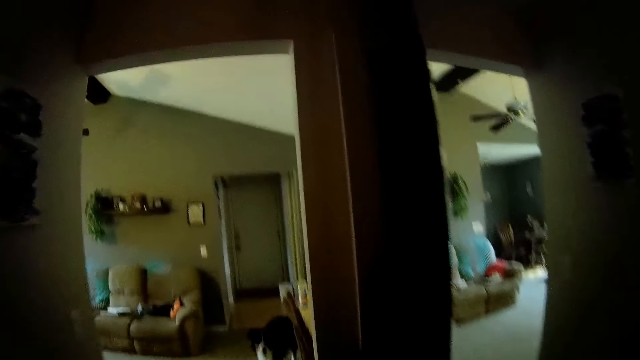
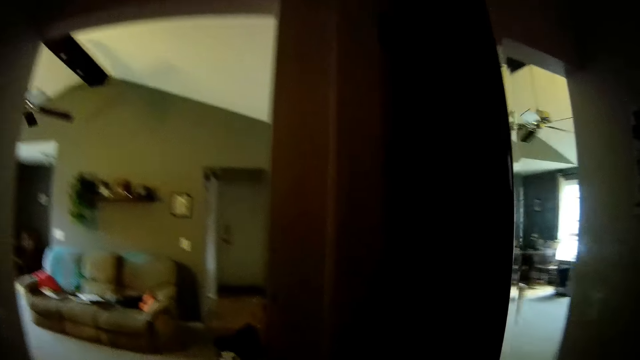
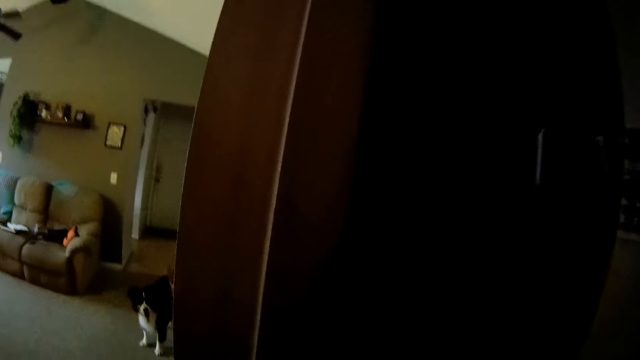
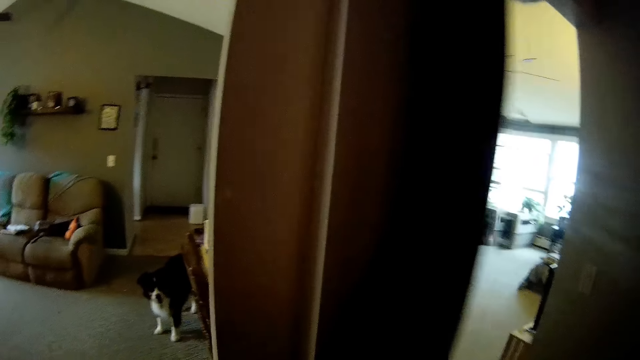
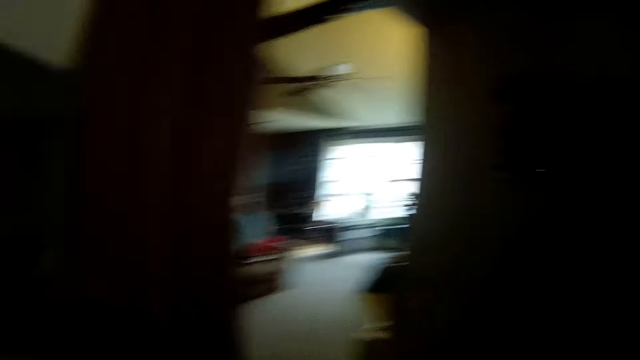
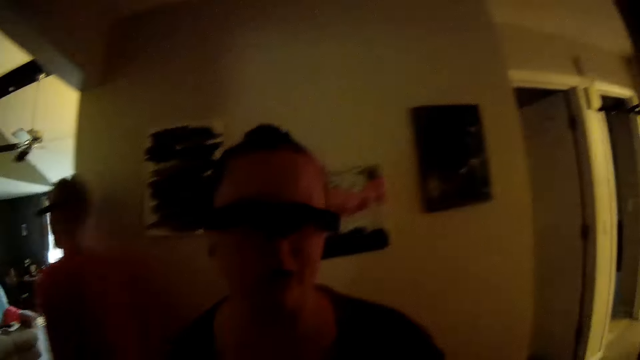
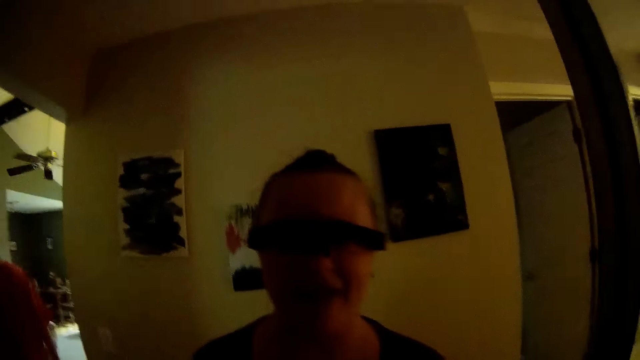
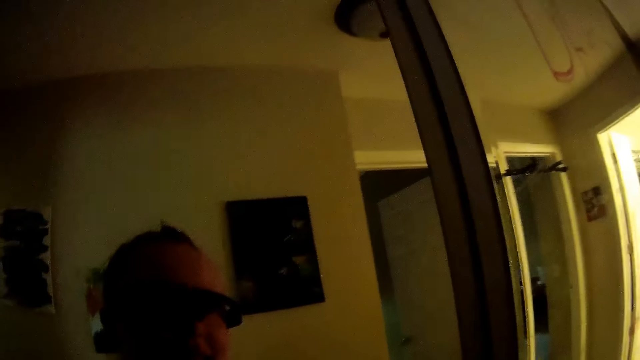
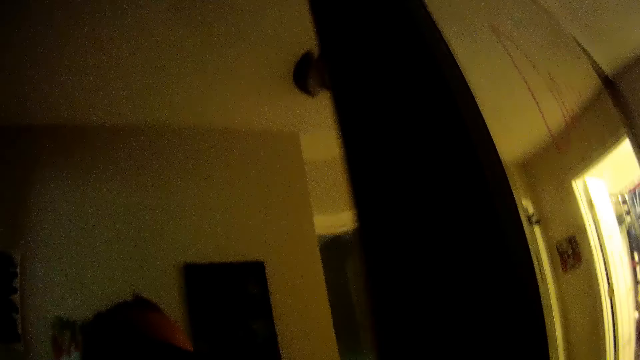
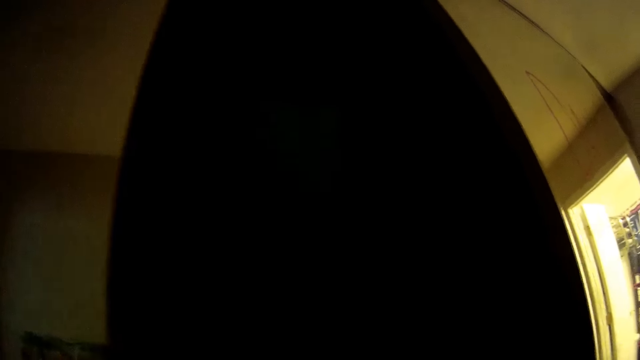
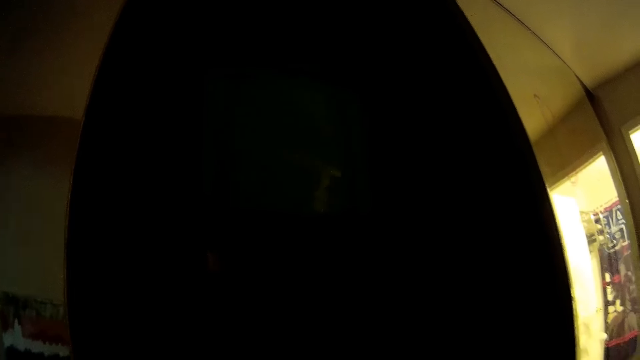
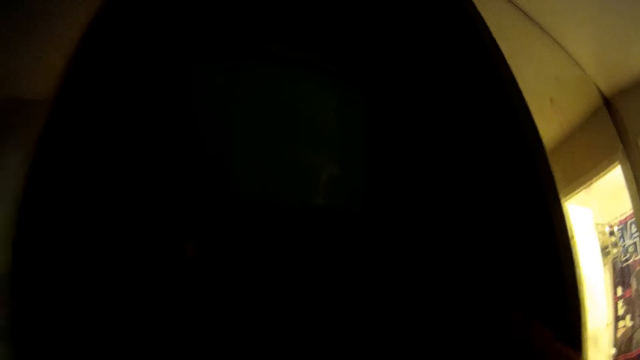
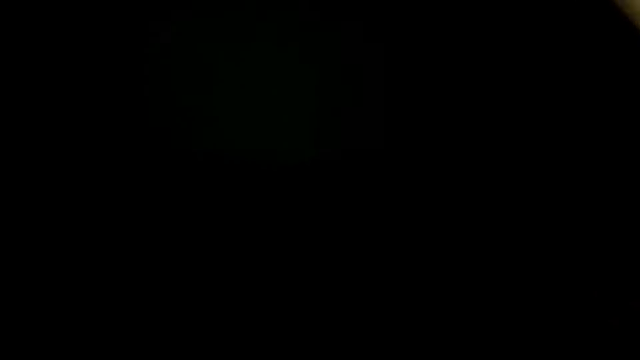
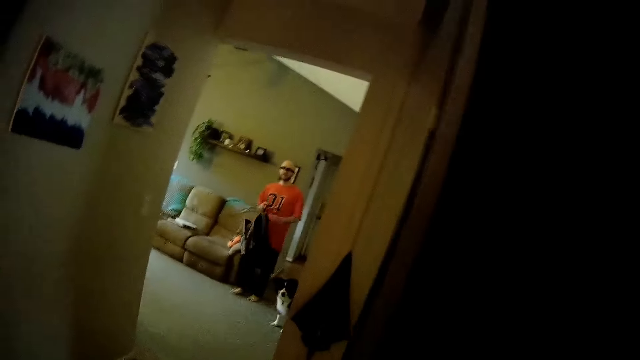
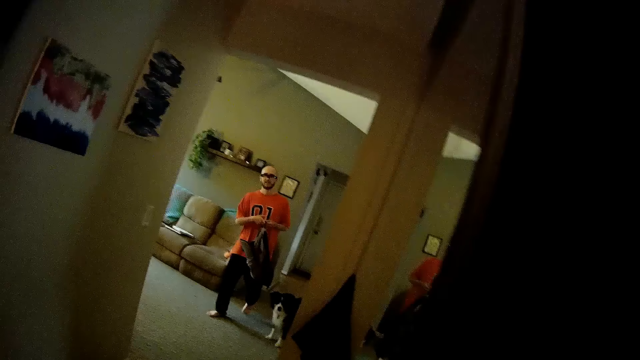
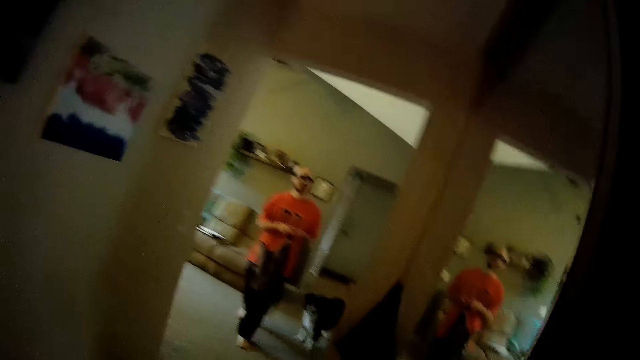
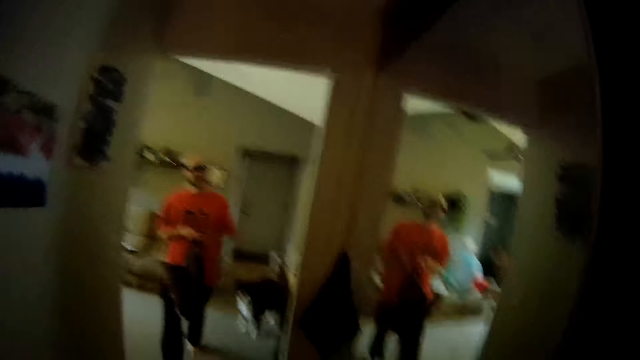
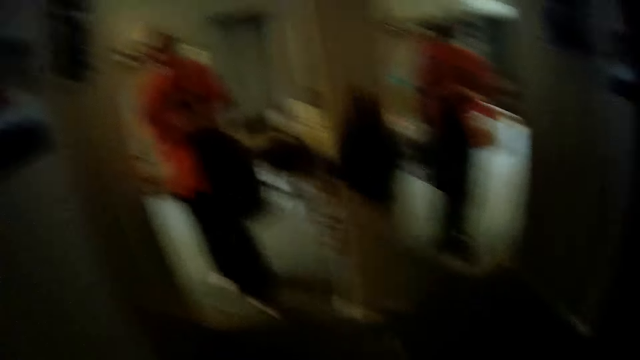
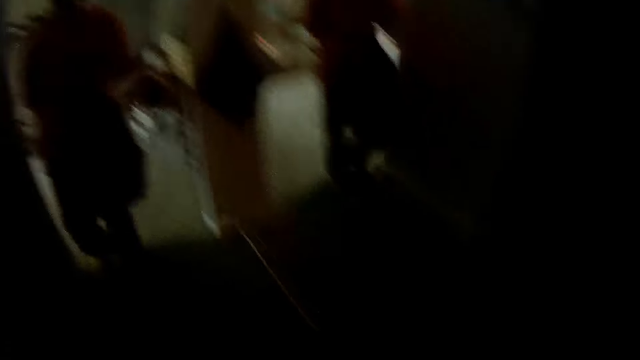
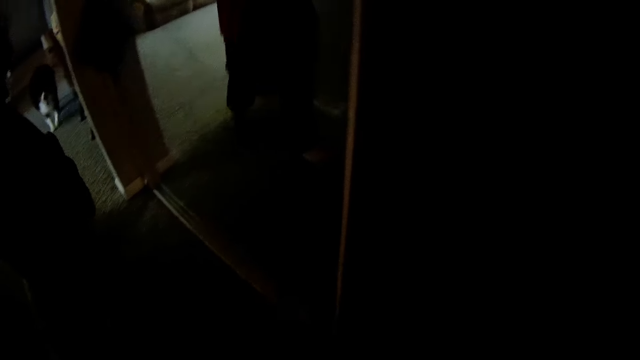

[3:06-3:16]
The camera wearer closes the sliding door with her left hand. She talks to a man. She opens the sliding door with her right hand. She talks to the man. The man carries a backpack with his right hand. He passes the backpack from his right hand to his left hand. He walks towards the camera wearer.

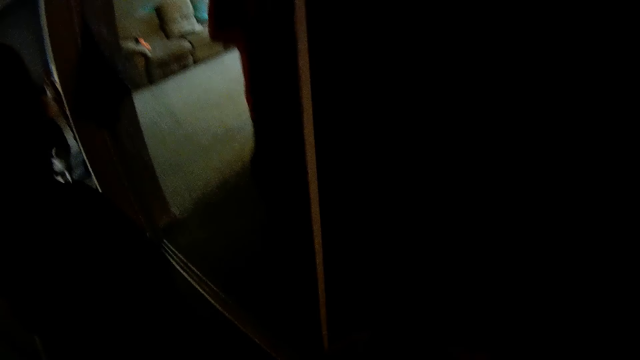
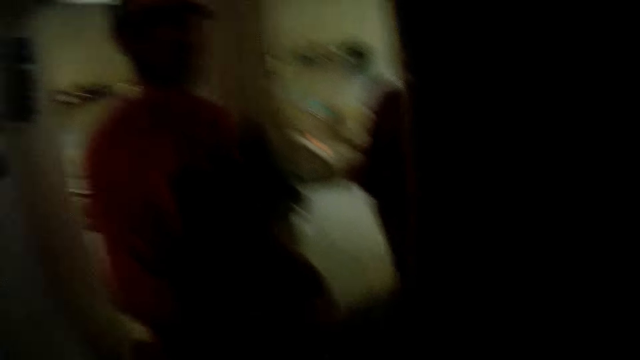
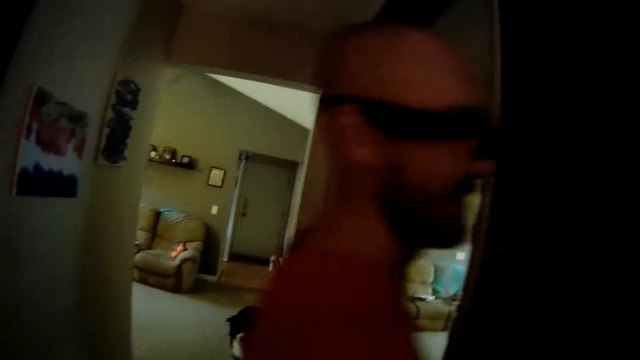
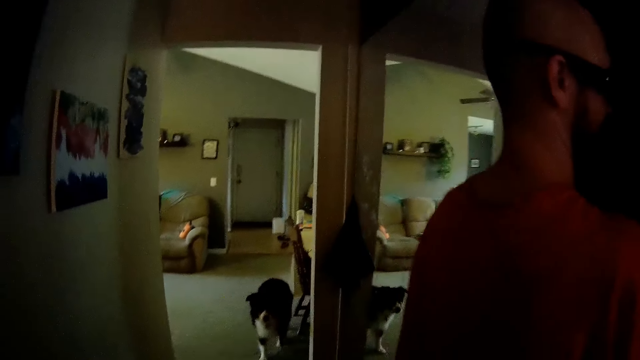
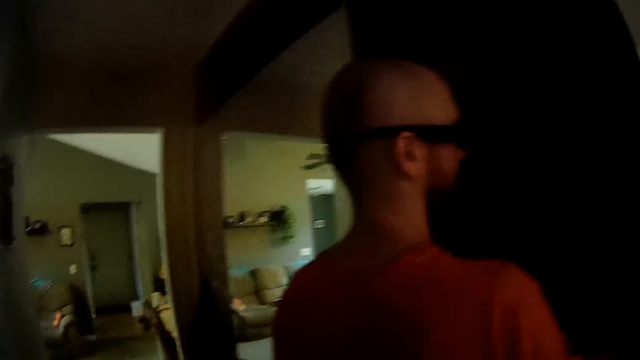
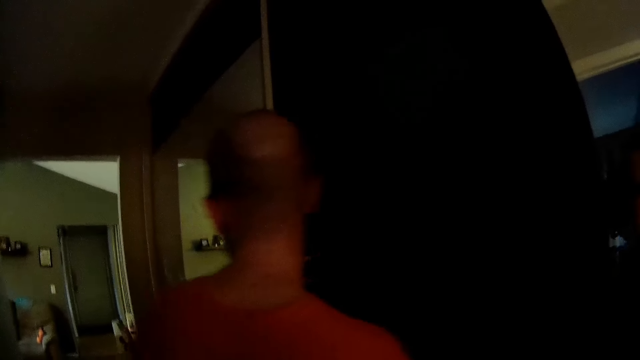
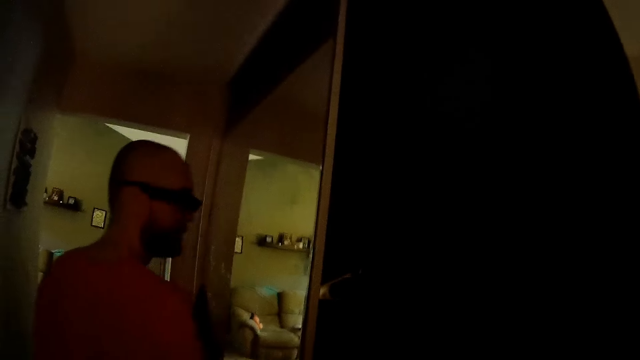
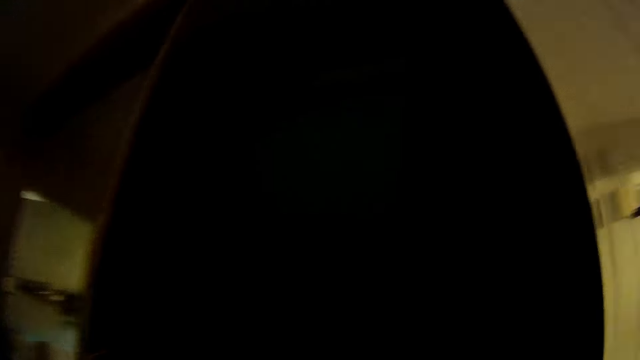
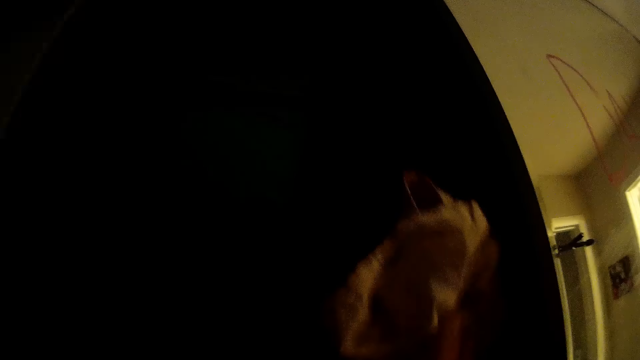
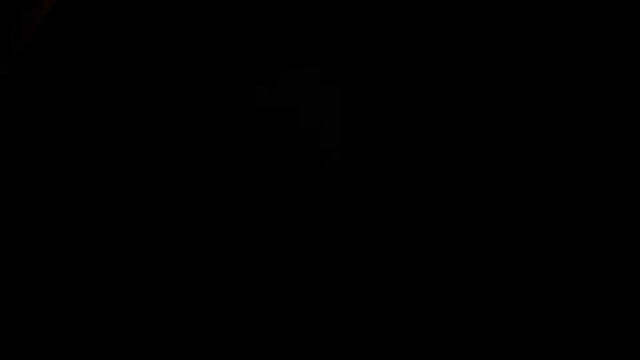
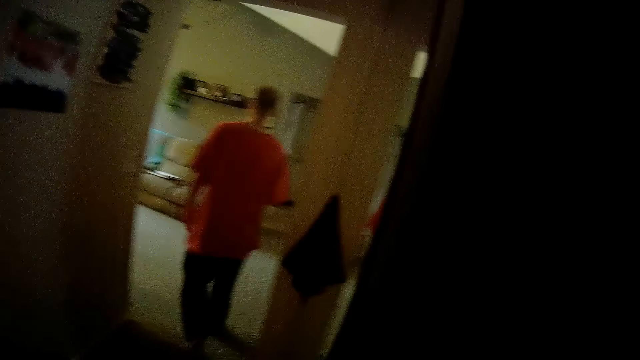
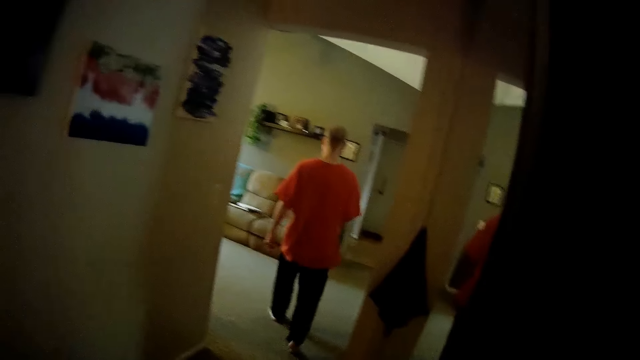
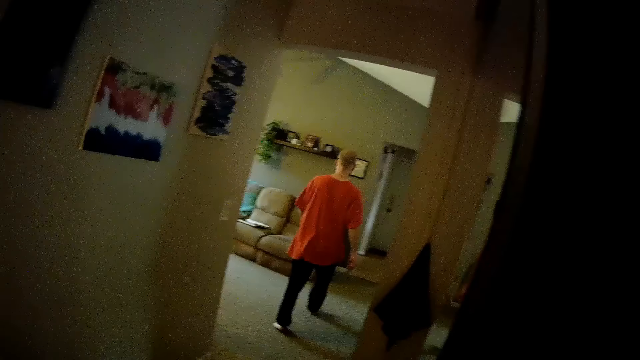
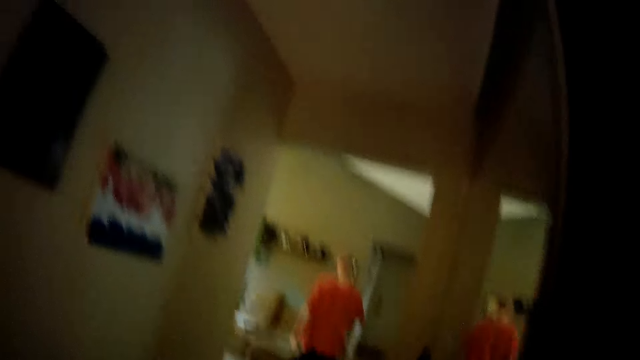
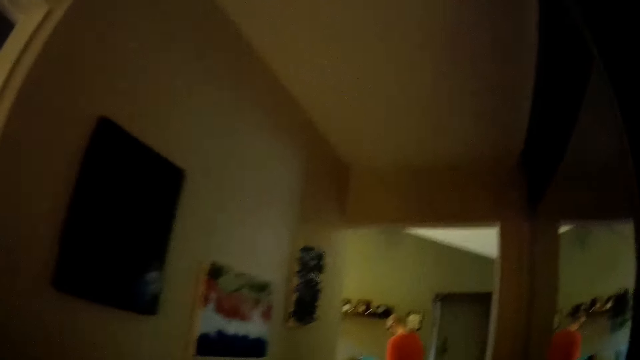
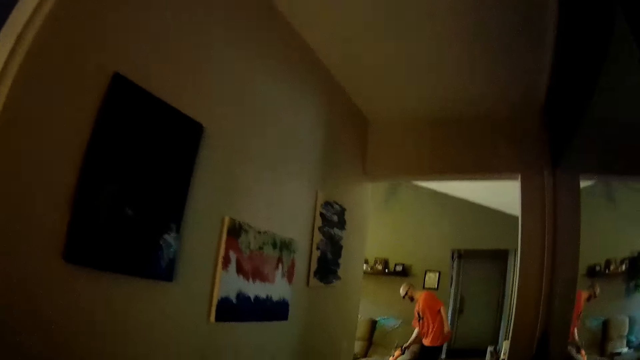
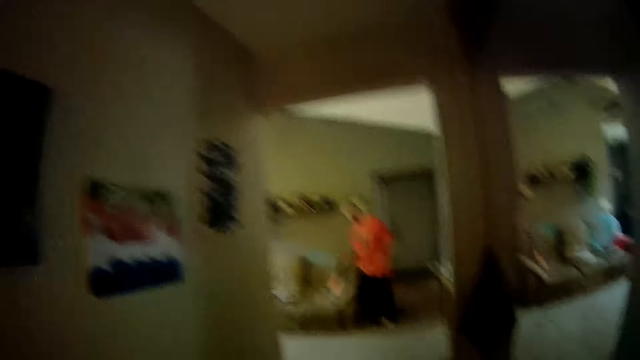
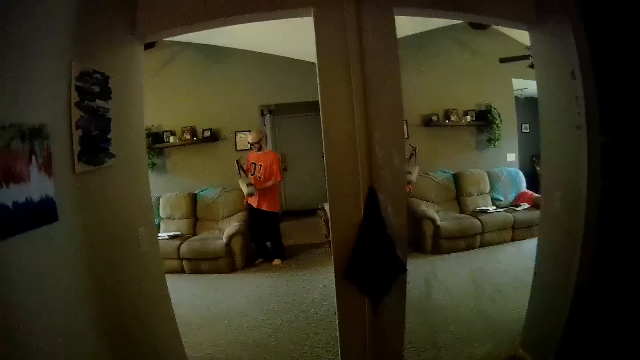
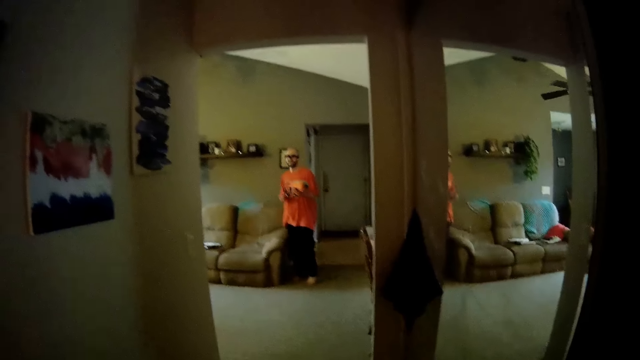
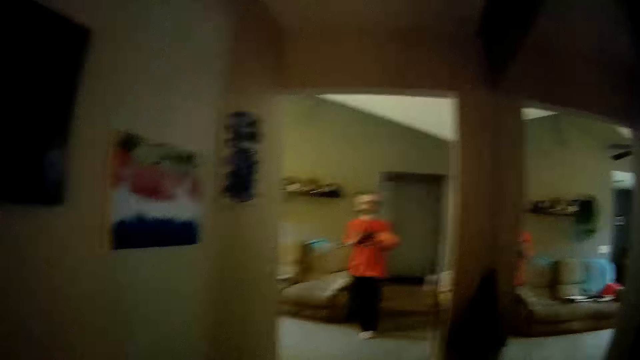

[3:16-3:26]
The camera wearer talks to a man. They put a cloth in a wardrobe. The man talks to the camera wearer and walks towards the living room. The man picks up a bag from the couch with his right hand. He carries the bag with his left hand.
